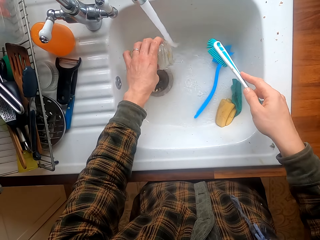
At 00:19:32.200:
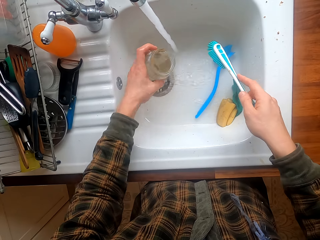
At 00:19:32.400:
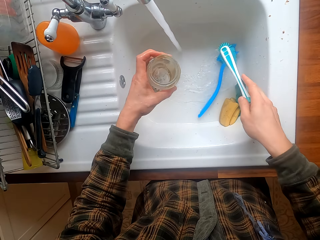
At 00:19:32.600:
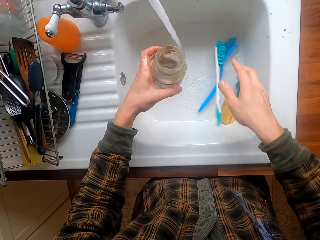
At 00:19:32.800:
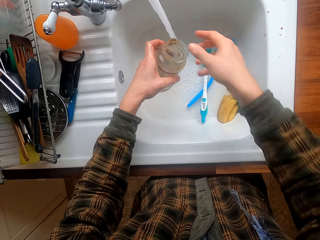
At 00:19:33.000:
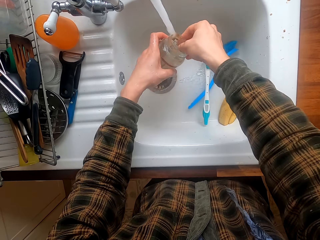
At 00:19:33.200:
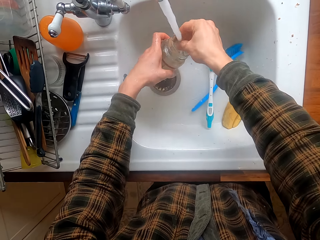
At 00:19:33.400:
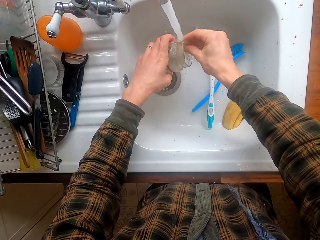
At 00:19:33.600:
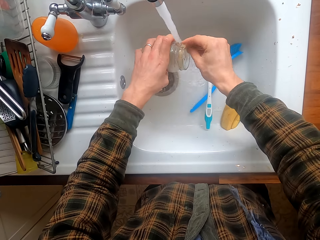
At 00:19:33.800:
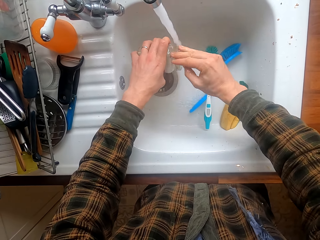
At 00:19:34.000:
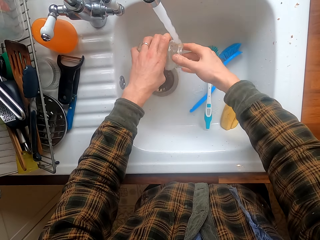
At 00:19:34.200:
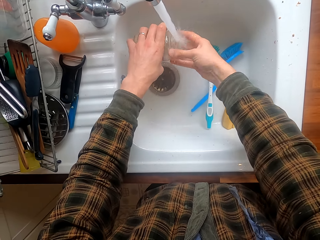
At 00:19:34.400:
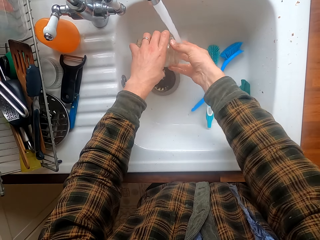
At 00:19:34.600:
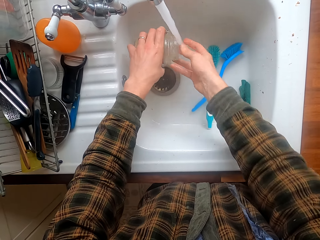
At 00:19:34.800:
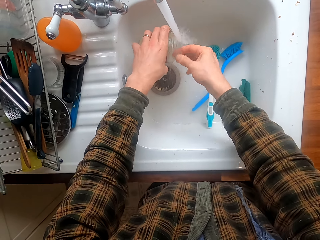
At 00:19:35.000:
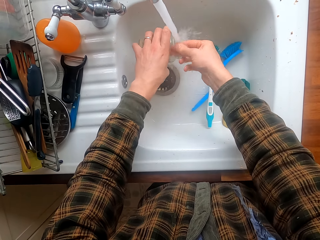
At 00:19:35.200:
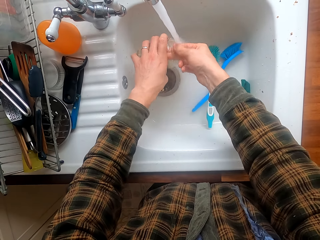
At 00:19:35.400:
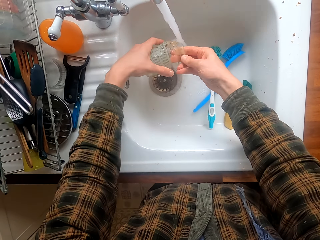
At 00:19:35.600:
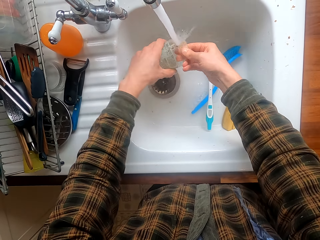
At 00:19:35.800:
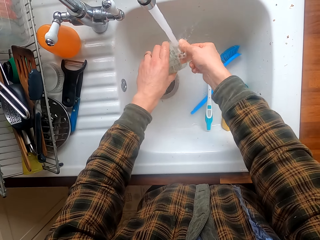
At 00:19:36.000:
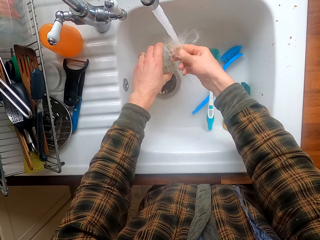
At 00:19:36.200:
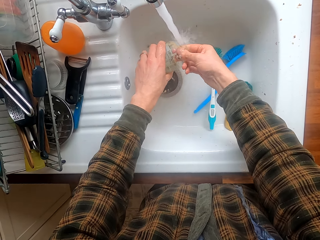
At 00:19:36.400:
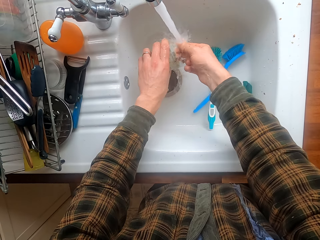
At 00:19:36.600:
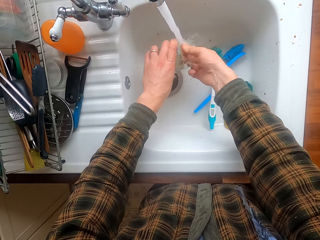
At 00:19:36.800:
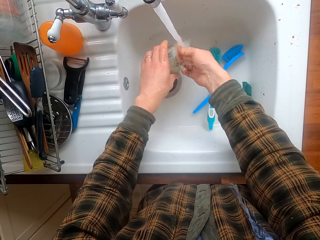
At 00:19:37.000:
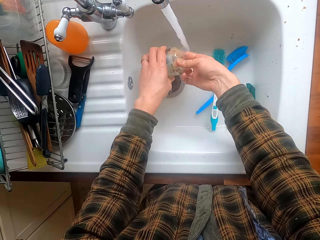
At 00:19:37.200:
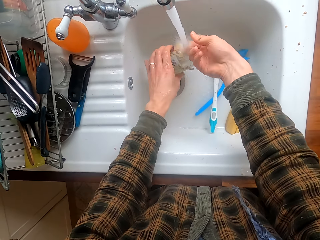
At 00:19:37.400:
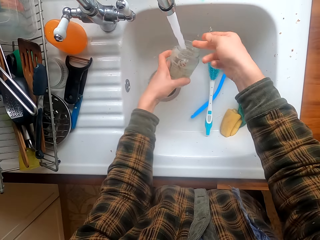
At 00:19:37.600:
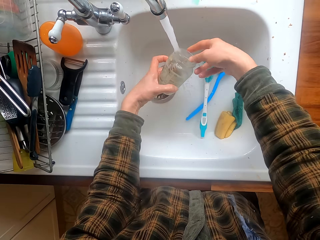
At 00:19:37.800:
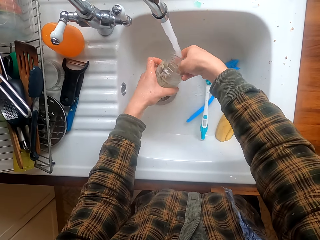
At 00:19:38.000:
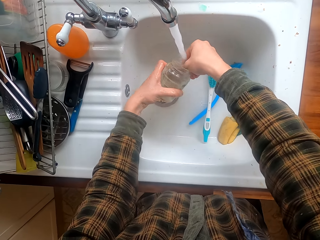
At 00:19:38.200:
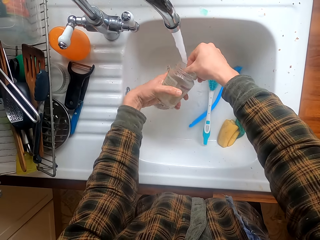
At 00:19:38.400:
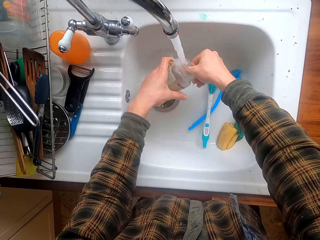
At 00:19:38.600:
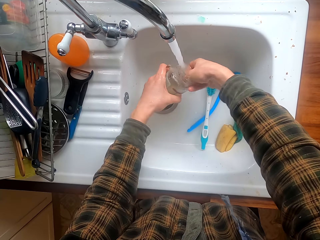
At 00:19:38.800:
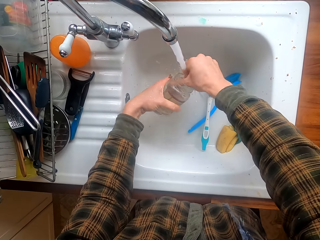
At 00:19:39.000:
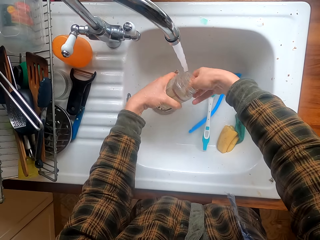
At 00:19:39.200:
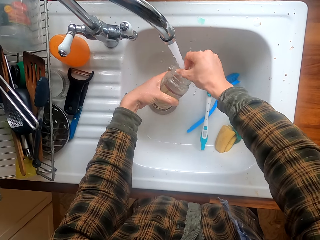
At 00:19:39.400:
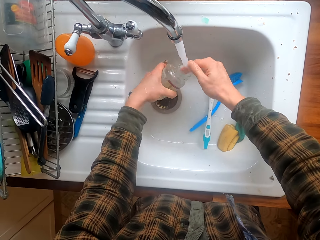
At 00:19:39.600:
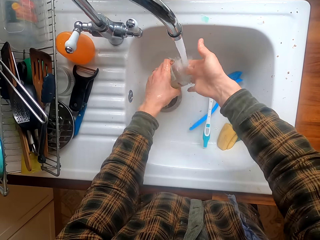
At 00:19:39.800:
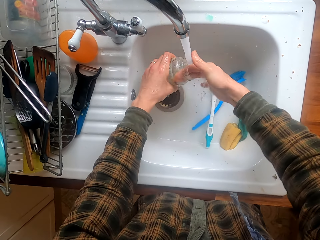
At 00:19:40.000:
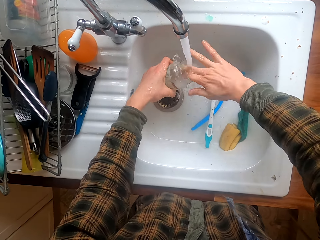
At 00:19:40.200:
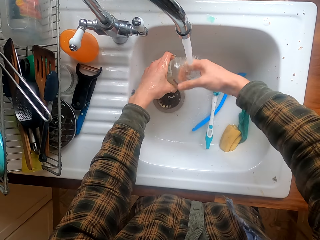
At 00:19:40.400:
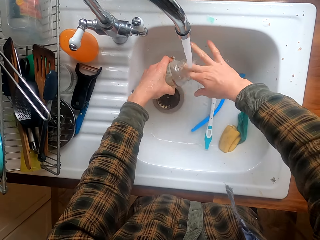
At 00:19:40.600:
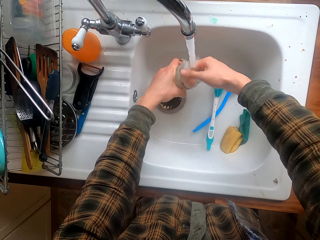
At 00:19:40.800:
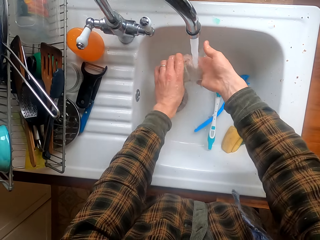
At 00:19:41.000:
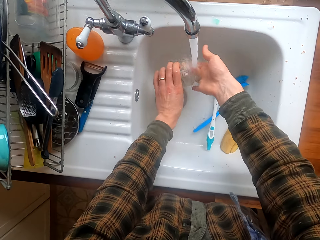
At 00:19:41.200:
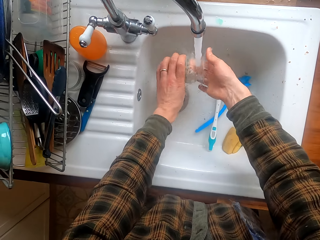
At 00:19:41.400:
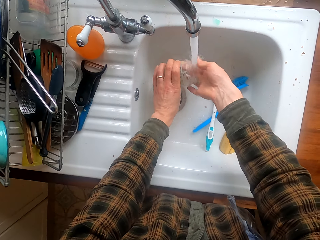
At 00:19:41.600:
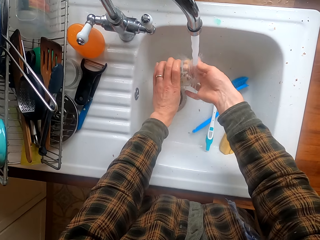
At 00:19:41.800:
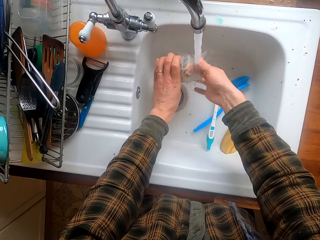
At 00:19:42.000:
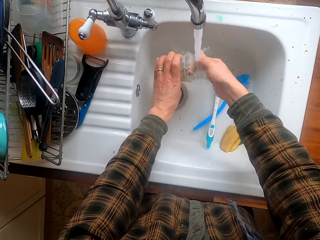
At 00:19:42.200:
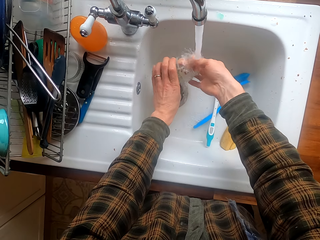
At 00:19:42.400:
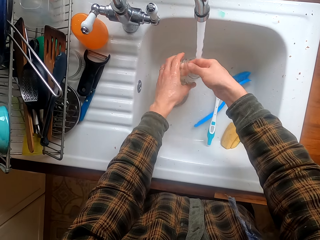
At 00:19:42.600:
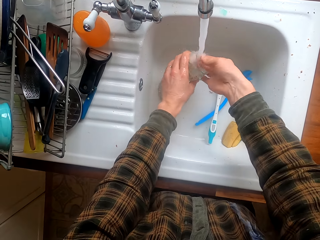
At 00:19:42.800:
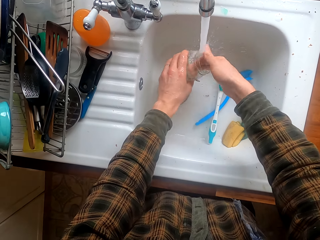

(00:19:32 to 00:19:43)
The camera wearer drops the brush in the sink. They wash the jar by hand.

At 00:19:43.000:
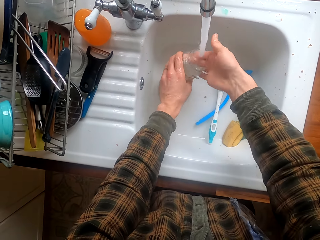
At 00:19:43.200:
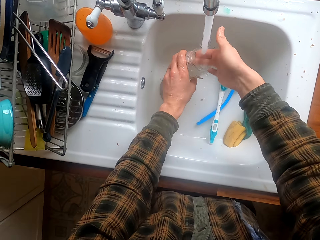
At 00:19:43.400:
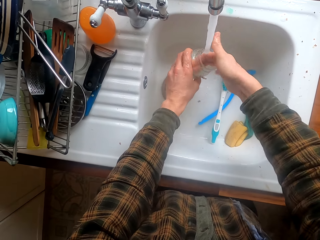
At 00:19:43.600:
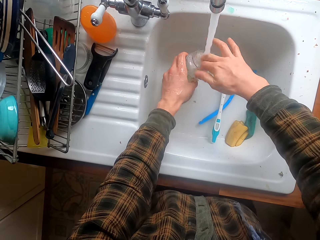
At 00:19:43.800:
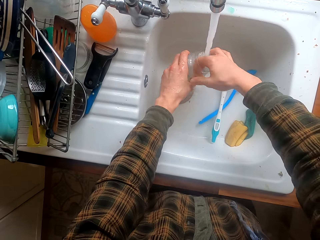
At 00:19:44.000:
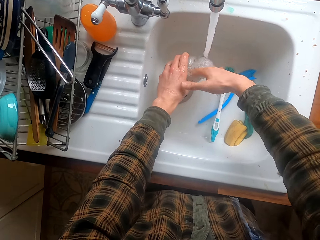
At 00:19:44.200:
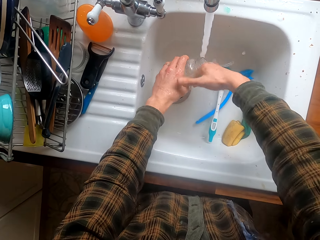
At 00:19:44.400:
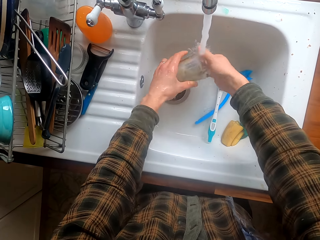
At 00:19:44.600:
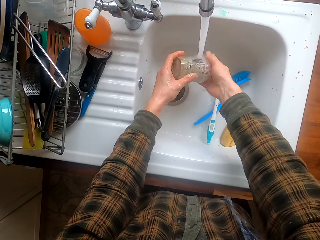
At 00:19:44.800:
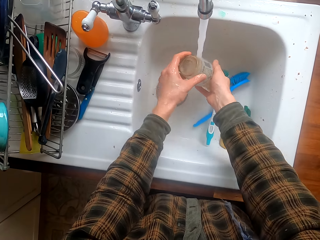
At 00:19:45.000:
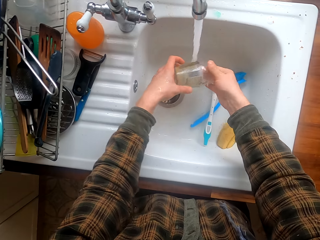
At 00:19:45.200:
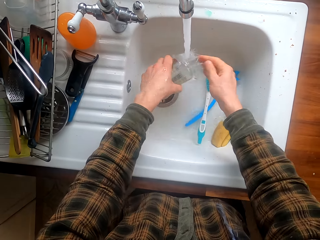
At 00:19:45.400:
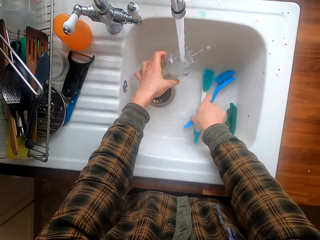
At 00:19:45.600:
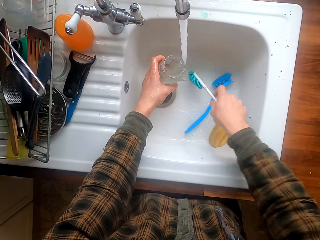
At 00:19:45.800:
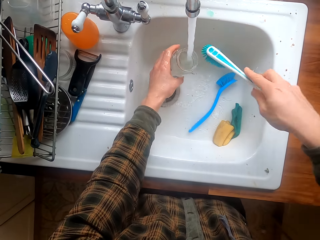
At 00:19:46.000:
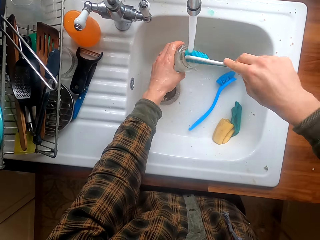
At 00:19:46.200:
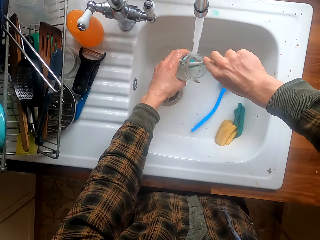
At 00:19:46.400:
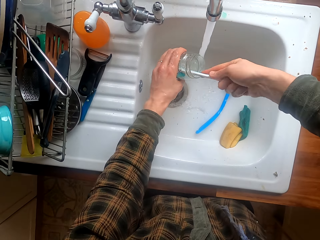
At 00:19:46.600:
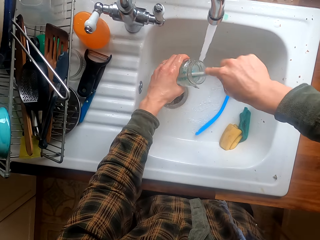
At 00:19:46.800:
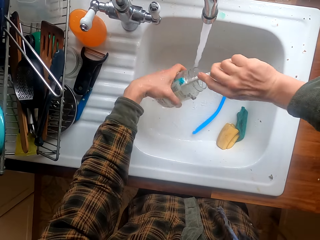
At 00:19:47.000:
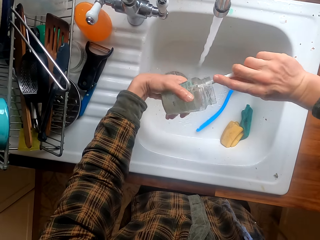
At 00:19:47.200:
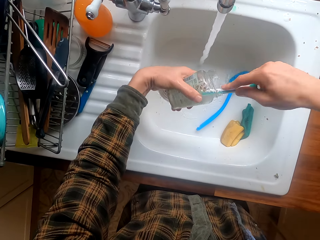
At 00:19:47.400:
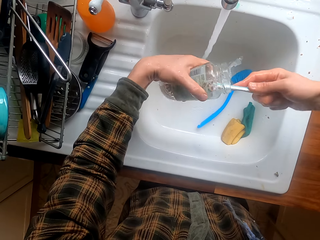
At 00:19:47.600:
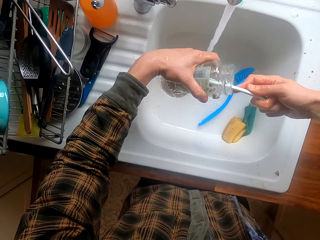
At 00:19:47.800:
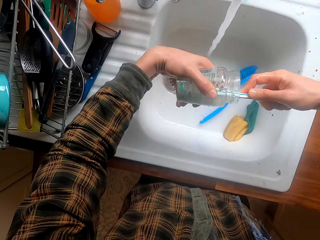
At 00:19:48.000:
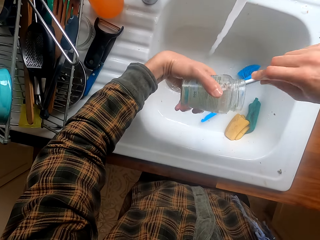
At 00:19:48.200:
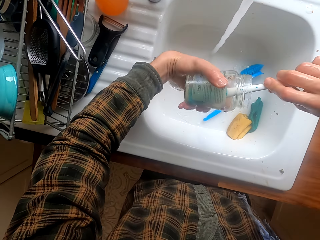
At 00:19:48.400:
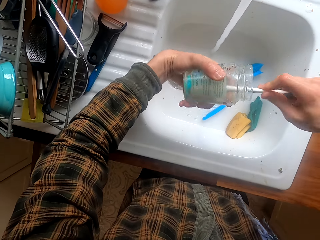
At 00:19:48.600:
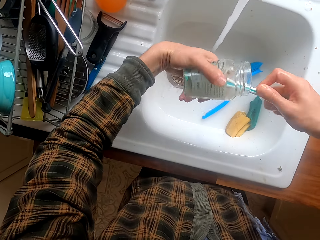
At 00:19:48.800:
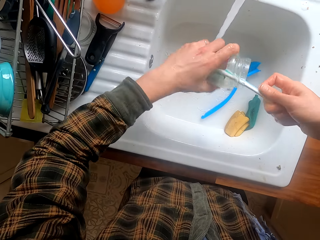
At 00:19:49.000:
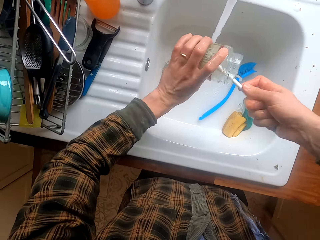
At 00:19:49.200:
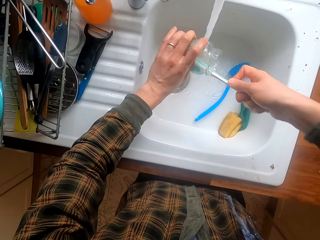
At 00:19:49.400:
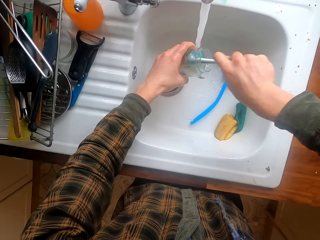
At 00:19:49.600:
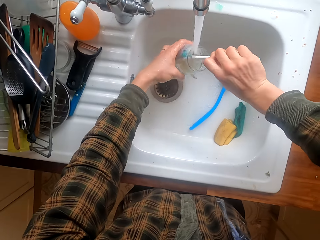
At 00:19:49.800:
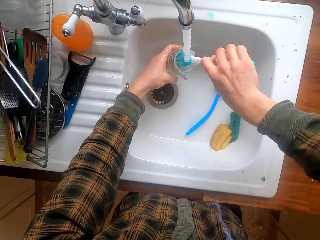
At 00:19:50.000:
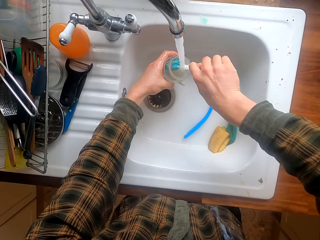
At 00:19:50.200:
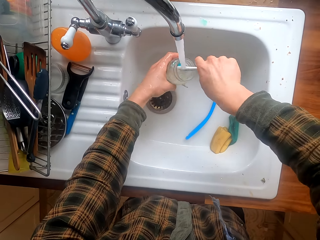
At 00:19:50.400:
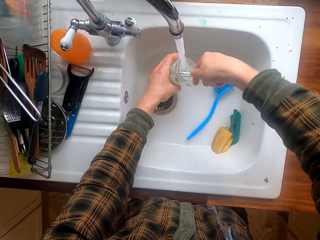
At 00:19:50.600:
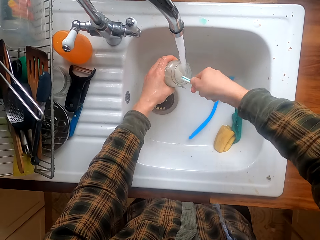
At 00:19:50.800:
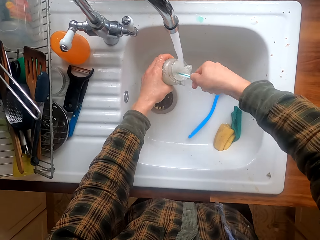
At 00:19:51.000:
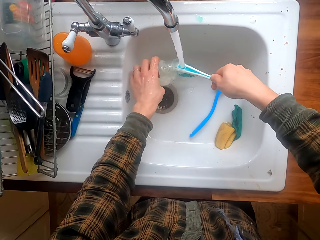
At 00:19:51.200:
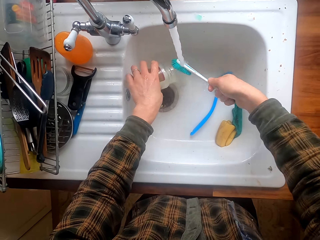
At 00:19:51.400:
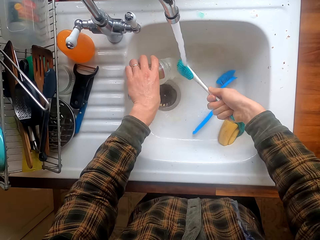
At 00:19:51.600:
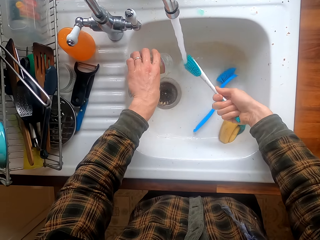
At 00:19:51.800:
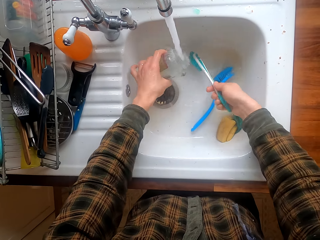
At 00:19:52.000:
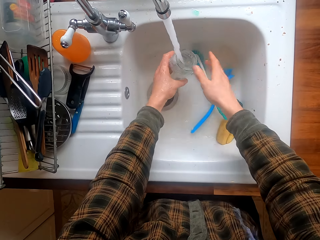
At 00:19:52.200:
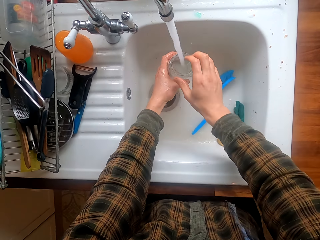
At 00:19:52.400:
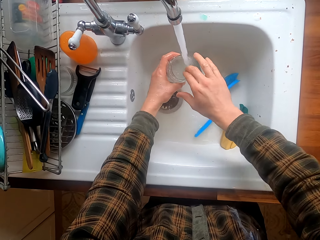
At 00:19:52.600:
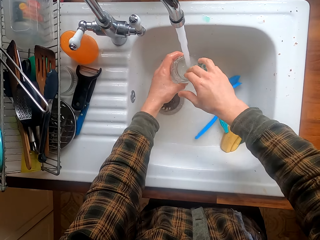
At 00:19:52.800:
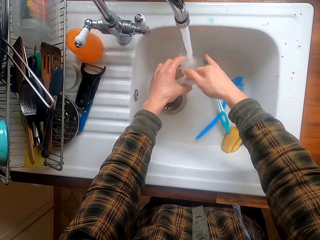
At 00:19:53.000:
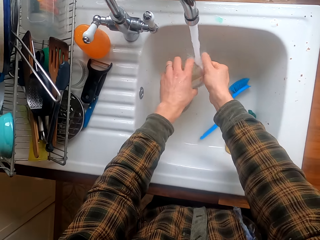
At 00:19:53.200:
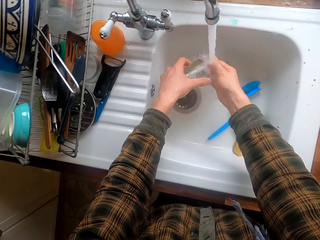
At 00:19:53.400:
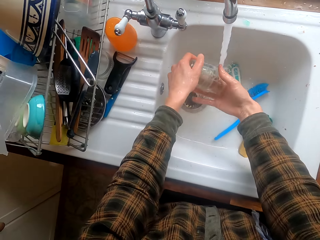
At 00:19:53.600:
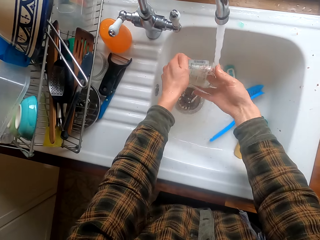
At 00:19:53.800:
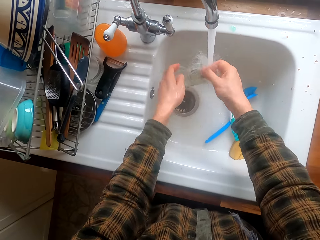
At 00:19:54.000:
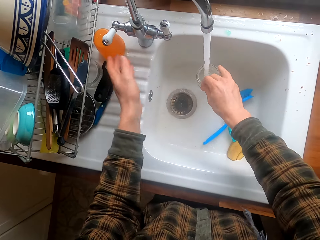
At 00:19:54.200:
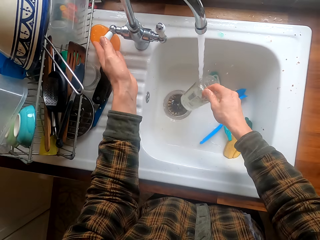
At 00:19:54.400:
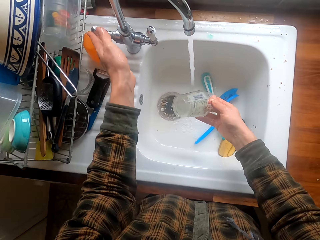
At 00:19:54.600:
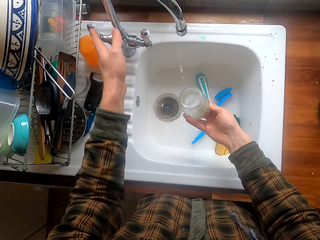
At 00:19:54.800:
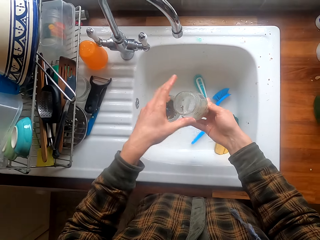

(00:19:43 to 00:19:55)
The camera wearer takes the brush. They wash the jar with the brush. They drop the brush in the sink. They wash the jar by hand. They close the water.
